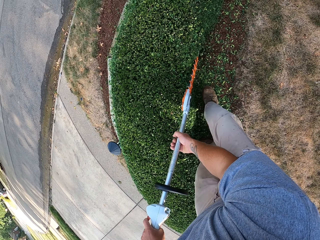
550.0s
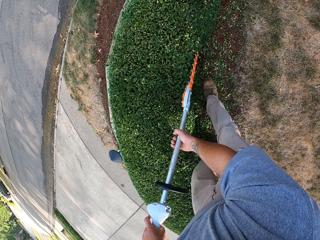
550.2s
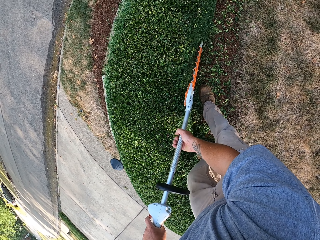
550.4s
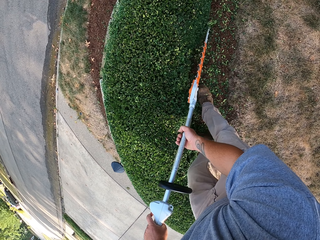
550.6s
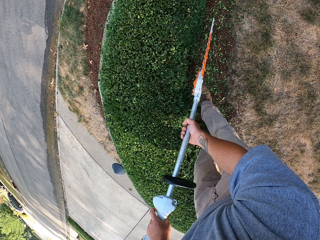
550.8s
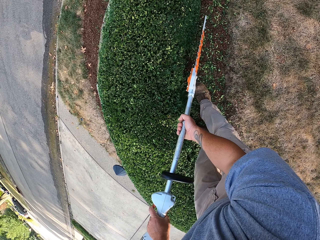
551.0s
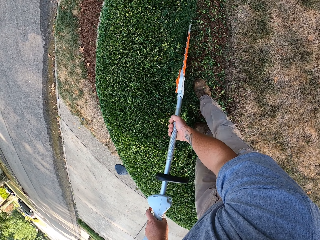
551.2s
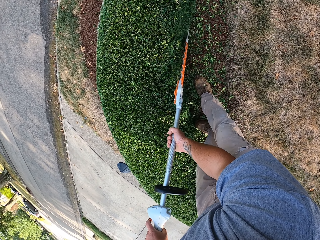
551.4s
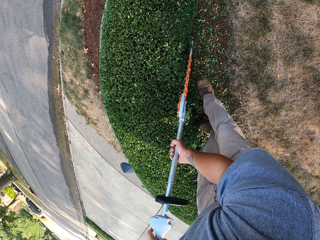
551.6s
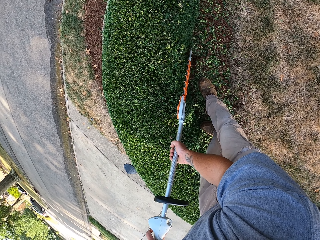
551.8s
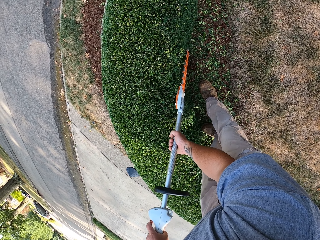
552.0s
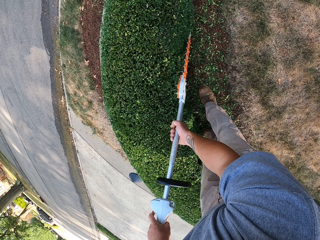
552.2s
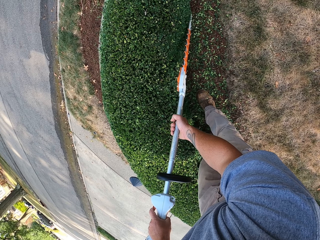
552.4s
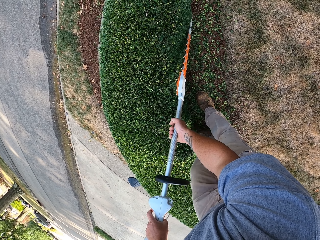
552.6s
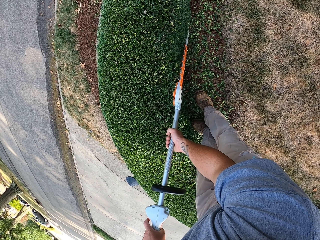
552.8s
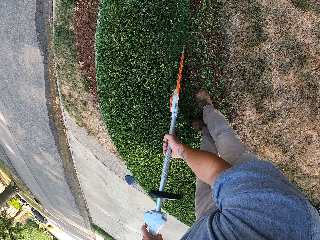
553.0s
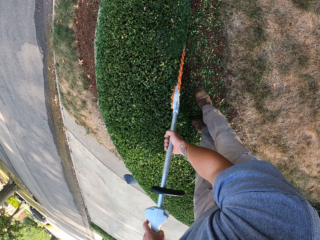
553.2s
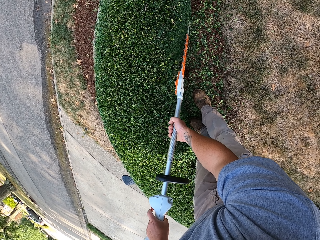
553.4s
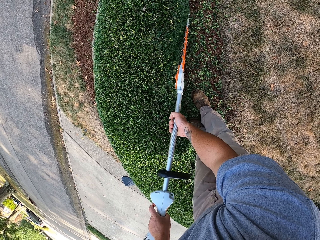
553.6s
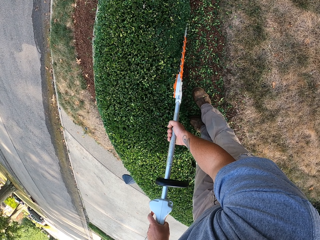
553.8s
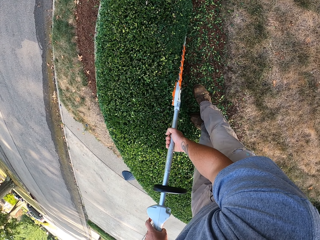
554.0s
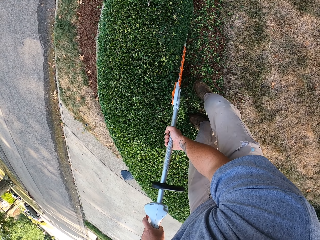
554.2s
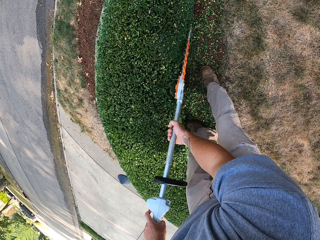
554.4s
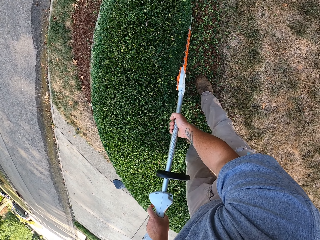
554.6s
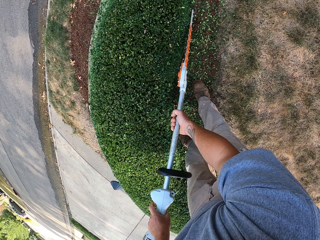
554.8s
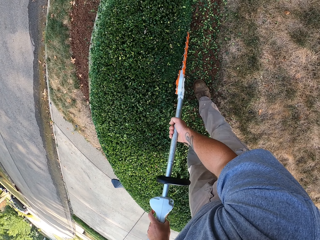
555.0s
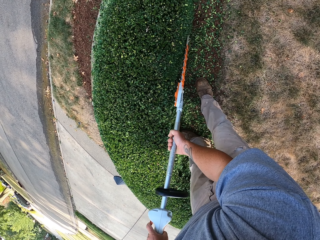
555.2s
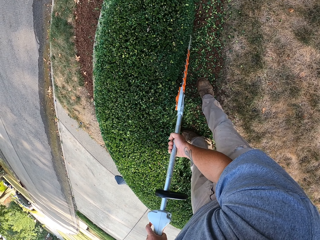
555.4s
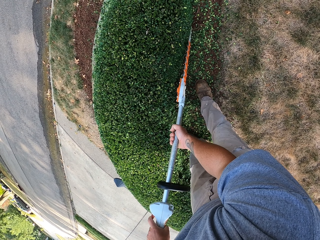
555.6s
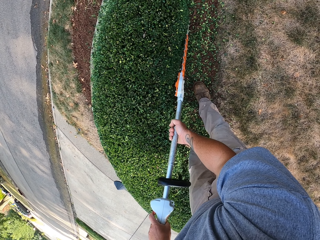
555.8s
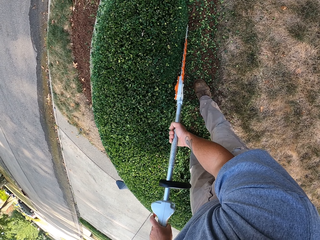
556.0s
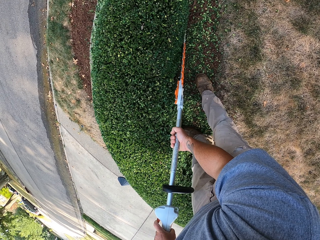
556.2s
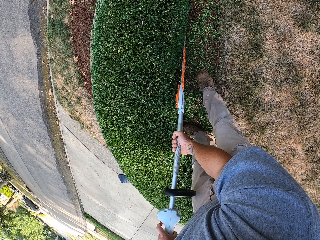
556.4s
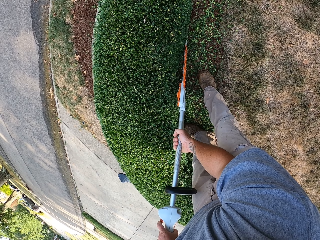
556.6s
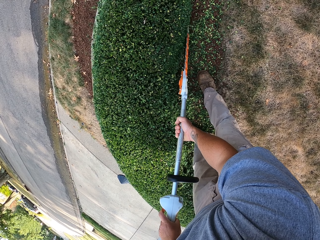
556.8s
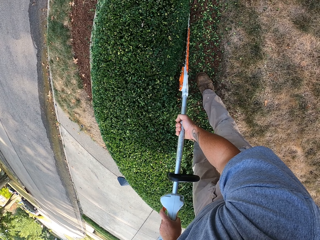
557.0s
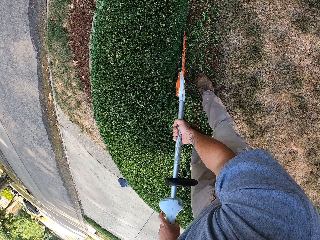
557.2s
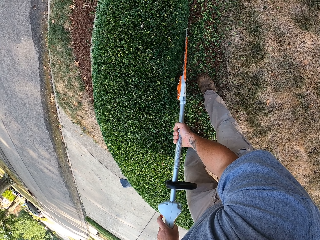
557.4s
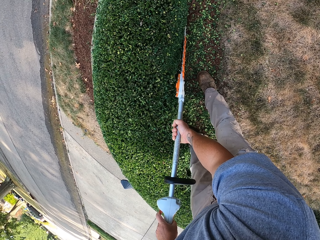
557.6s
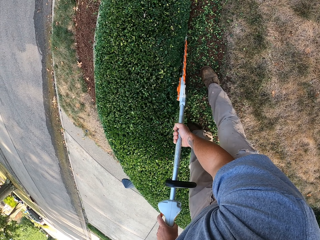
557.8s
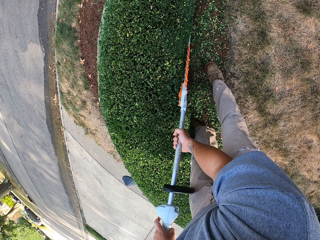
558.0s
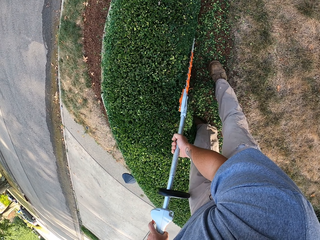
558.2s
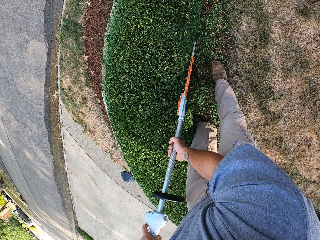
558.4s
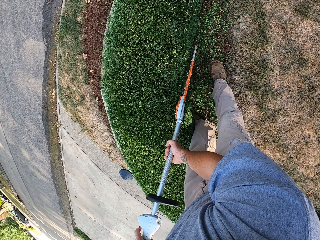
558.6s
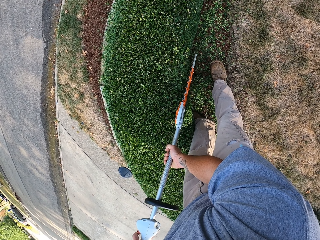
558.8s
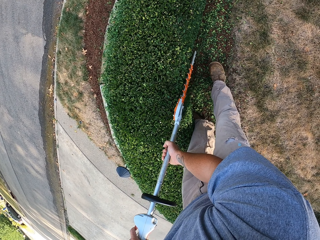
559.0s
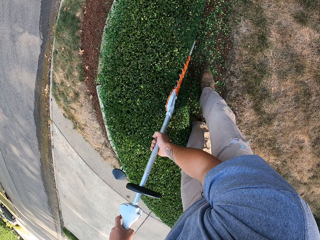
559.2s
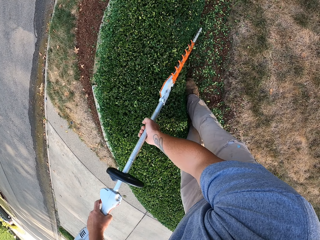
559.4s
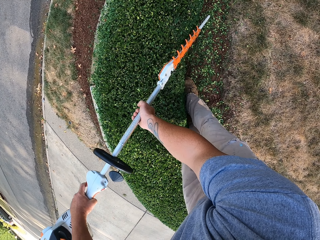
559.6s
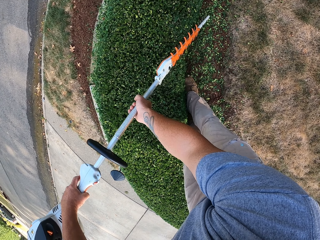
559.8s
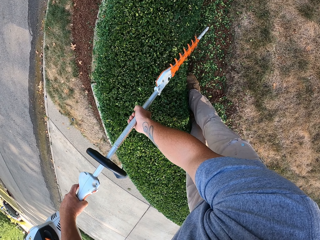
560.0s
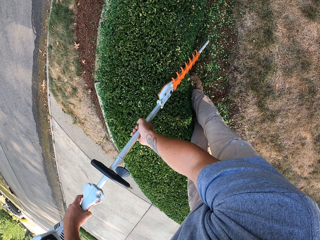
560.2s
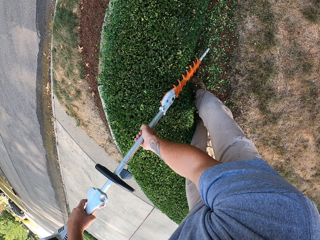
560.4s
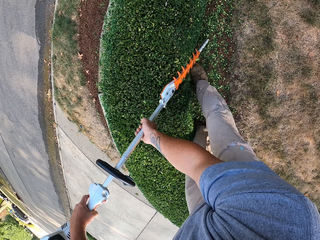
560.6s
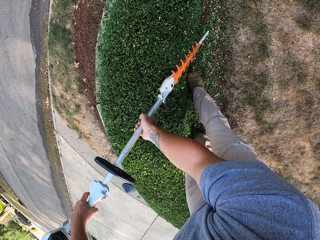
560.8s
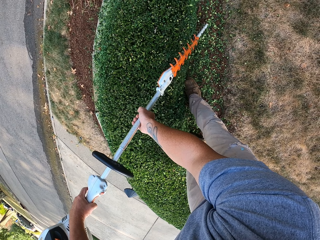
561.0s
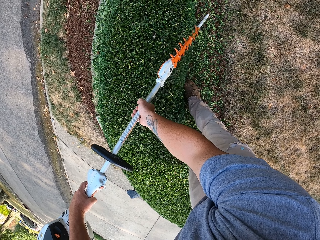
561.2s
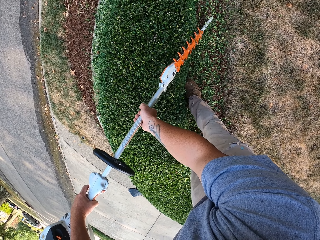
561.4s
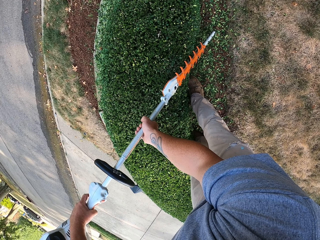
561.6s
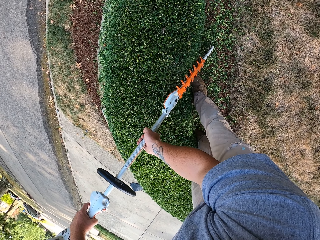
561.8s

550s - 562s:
The camera wearer uses a hedge trimmer to shape the plant.

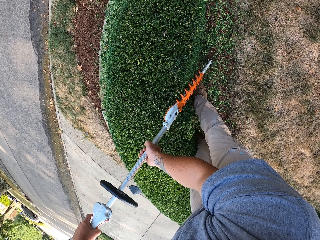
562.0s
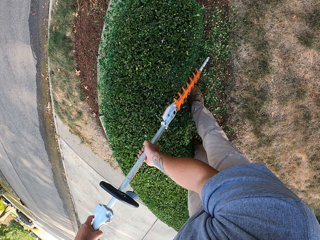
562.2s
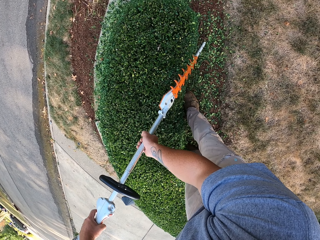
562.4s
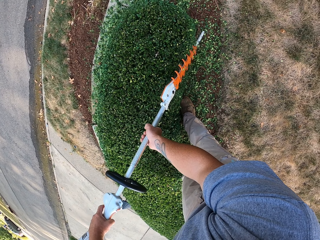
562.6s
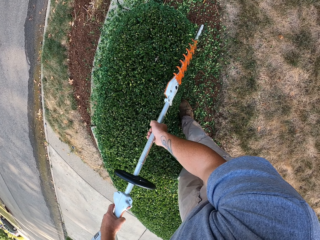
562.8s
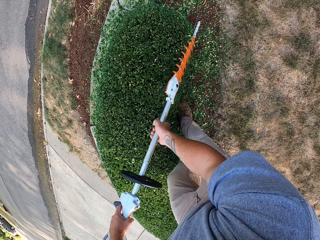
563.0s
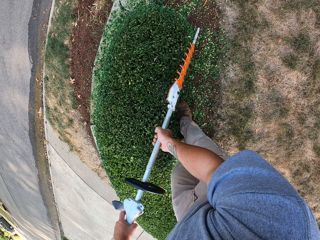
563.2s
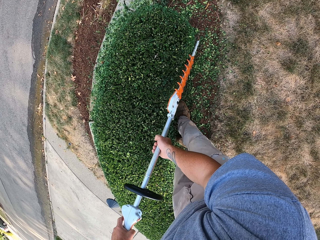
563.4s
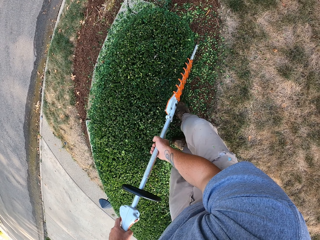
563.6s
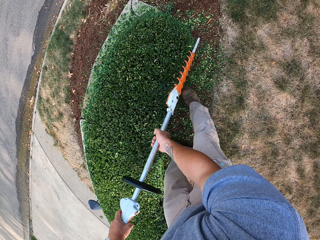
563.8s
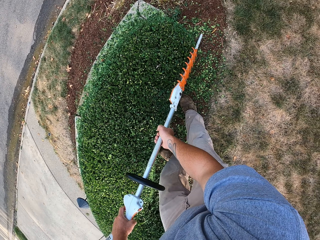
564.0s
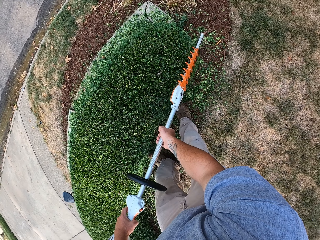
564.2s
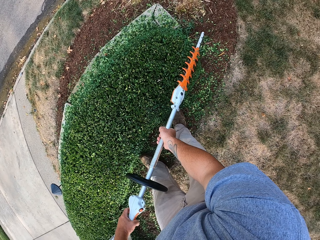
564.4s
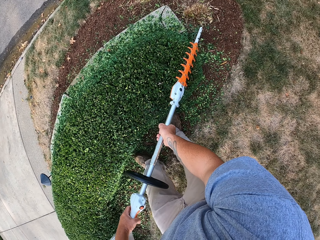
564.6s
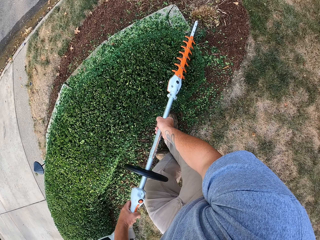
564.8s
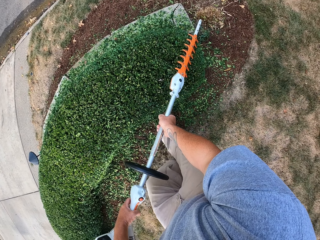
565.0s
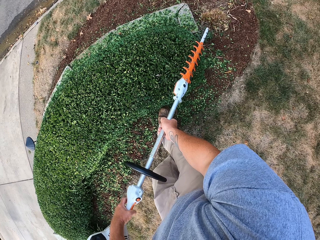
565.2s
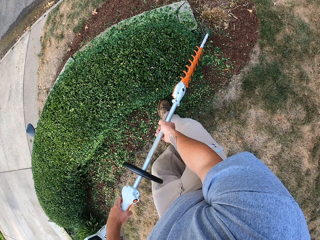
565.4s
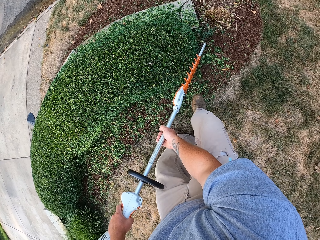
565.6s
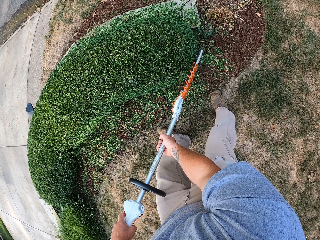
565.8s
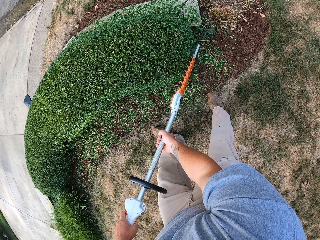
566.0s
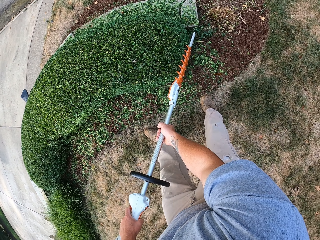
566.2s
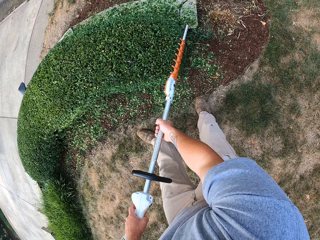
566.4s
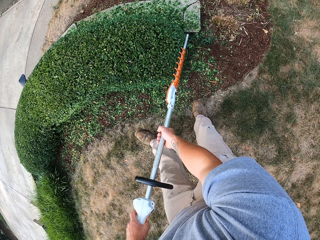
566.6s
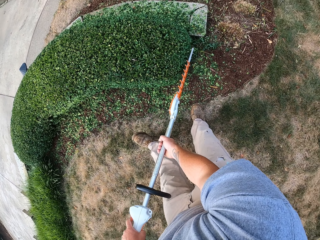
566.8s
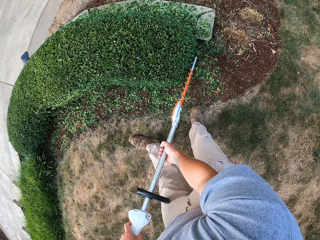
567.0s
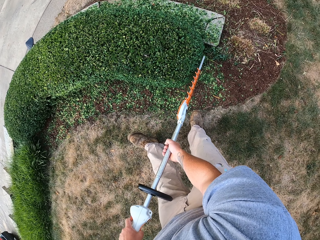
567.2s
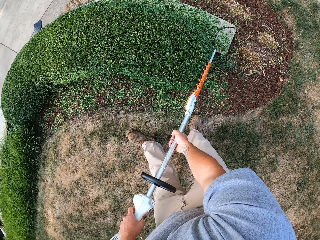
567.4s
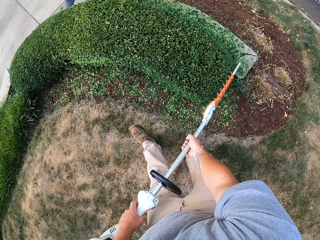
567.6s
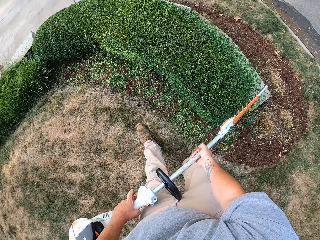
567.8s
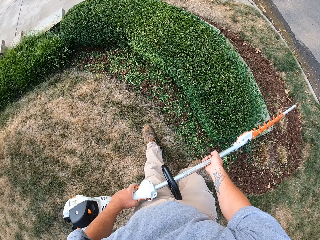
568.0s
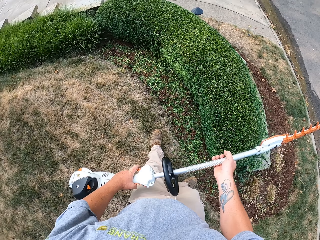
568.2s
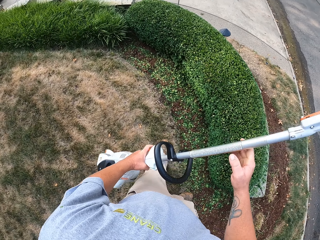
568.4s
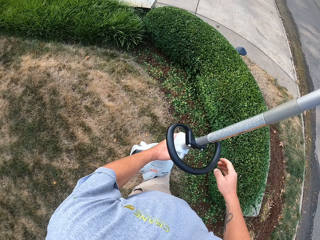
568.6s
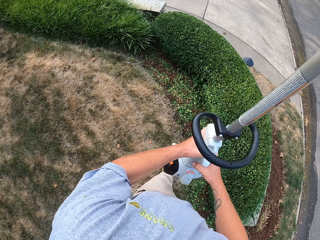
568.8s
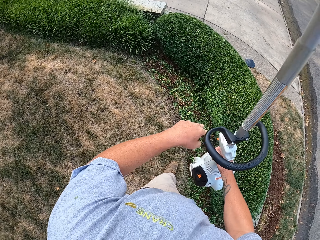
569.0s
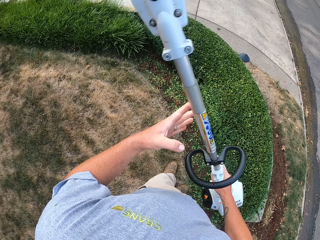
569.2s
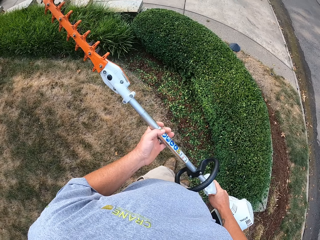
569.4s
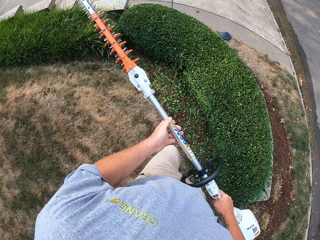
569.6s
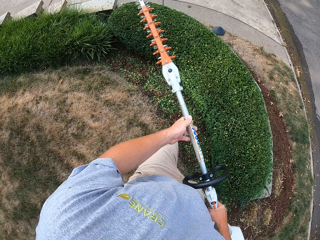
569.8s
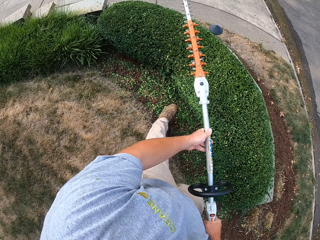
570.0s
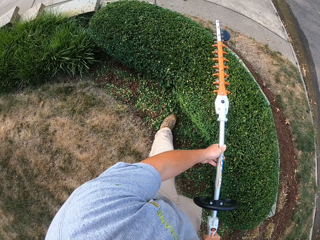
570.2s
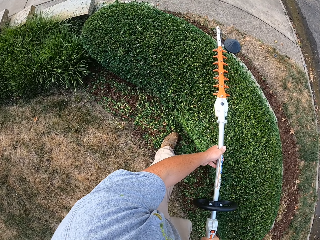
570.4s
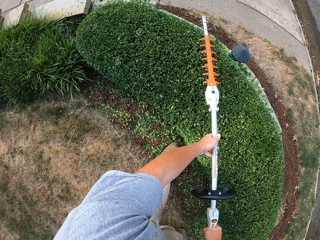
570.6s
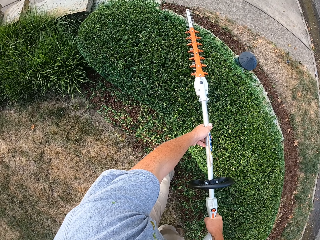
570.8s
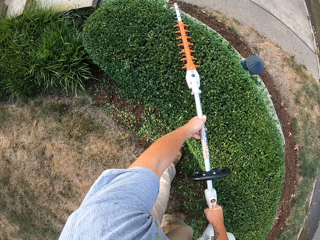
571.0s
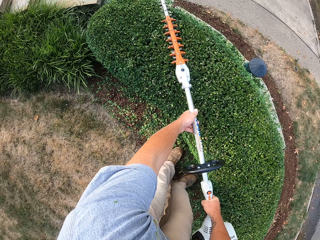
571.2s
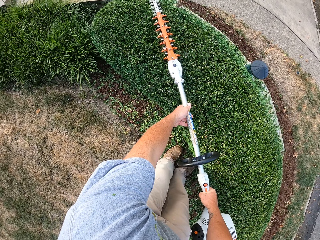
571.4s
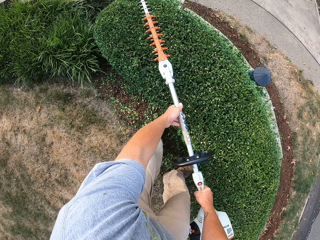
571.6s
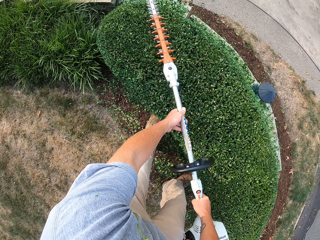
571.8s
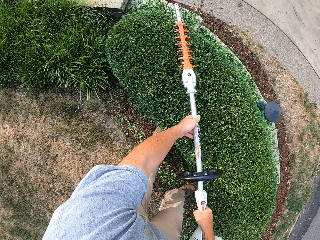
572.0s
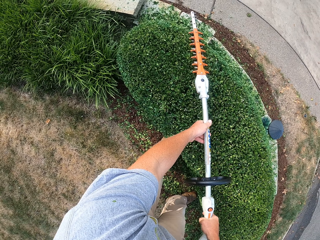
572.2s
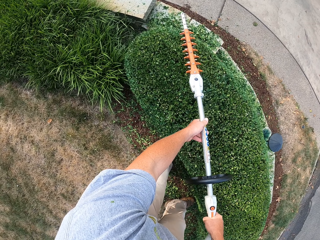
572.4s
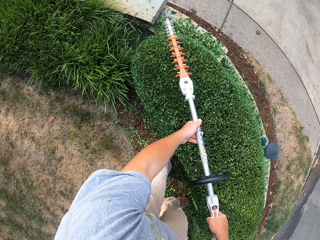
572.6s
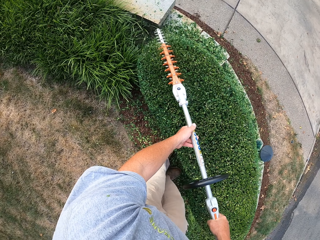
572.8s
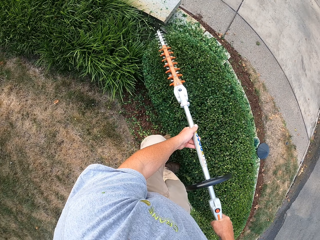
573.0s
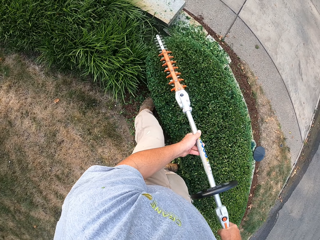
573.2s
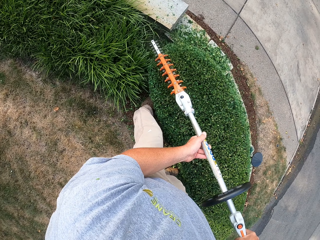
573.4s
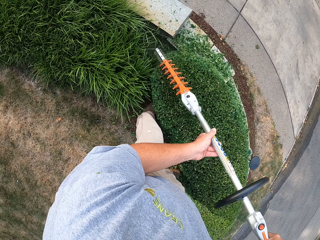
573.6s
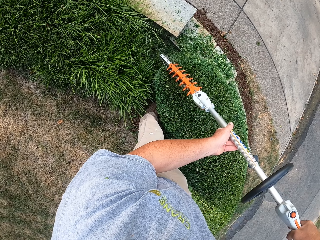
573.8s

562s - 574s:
The camera wearer moves a step. They use a hedge trimmer to shape the plant. They lift the hedge trimmer and turn the hedge trimmer. They use the hedge trimmer to shape the plant.
